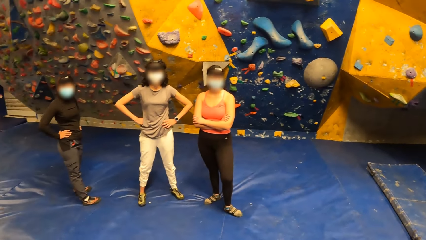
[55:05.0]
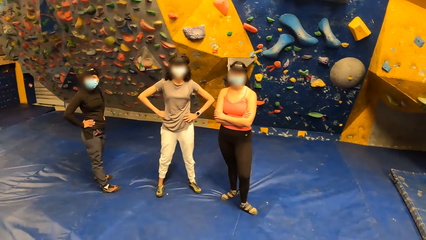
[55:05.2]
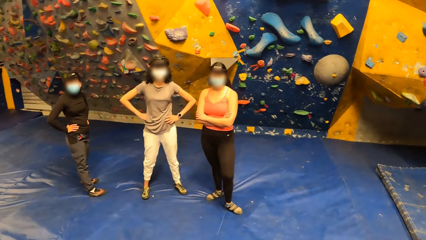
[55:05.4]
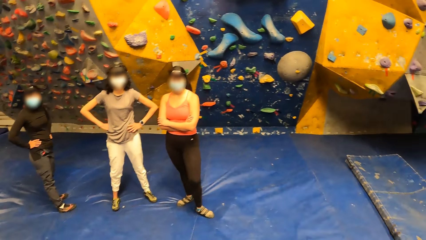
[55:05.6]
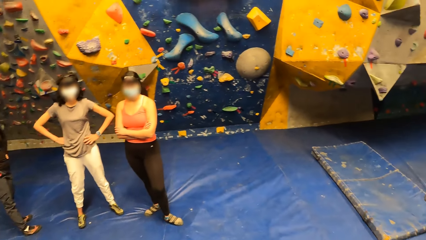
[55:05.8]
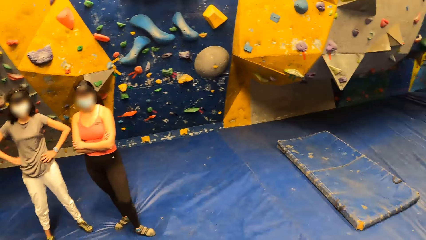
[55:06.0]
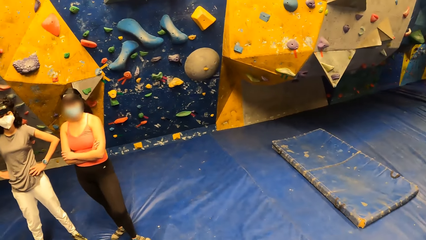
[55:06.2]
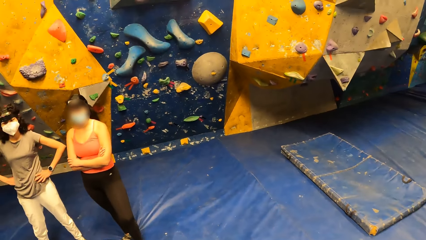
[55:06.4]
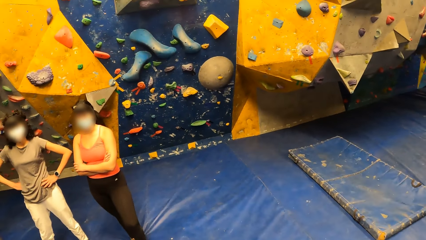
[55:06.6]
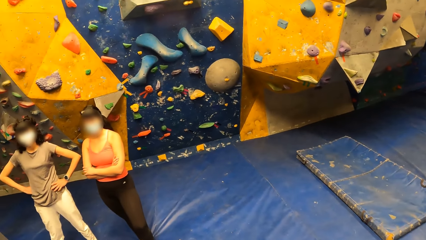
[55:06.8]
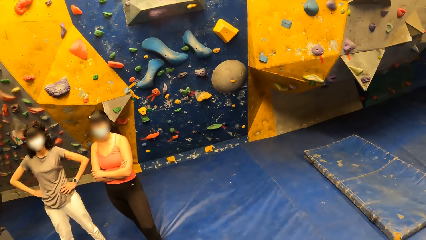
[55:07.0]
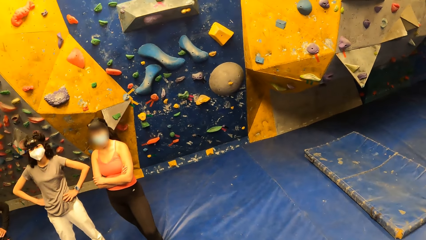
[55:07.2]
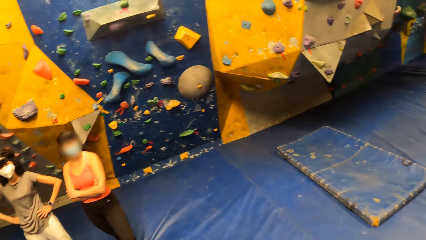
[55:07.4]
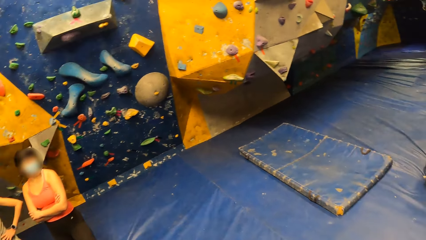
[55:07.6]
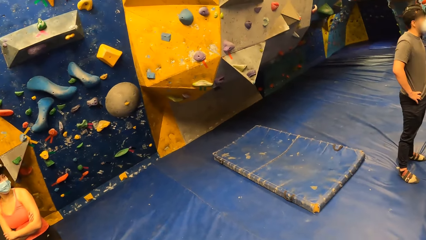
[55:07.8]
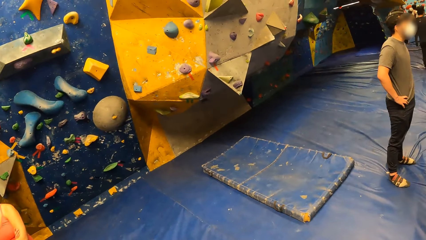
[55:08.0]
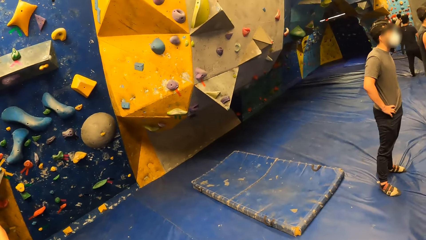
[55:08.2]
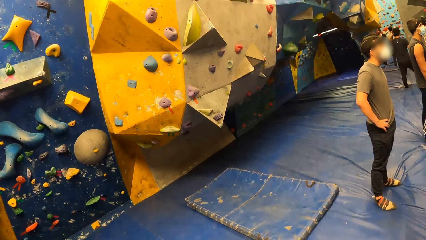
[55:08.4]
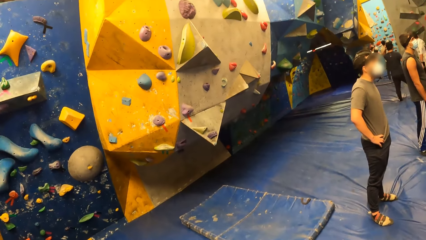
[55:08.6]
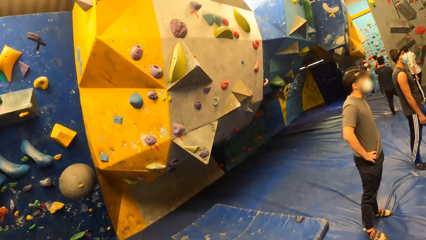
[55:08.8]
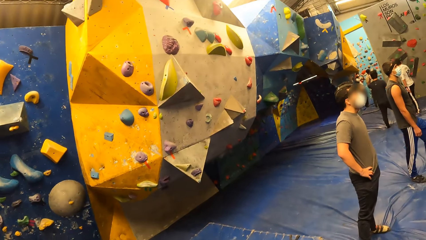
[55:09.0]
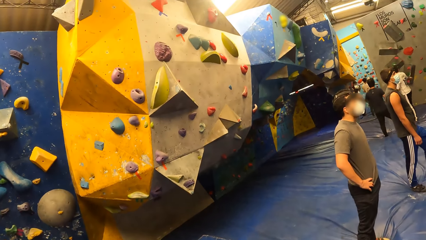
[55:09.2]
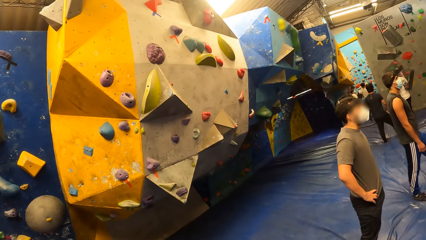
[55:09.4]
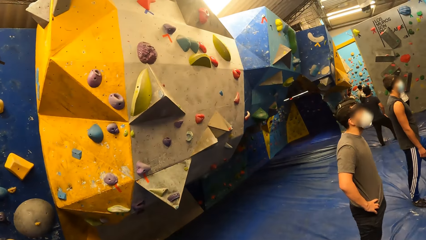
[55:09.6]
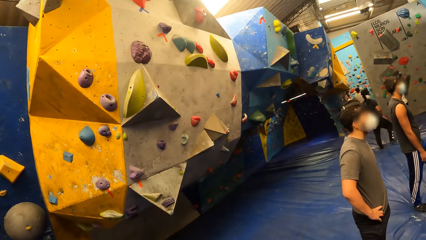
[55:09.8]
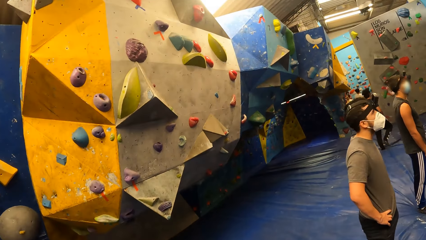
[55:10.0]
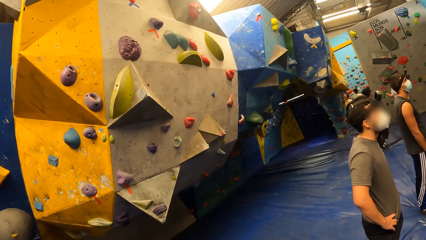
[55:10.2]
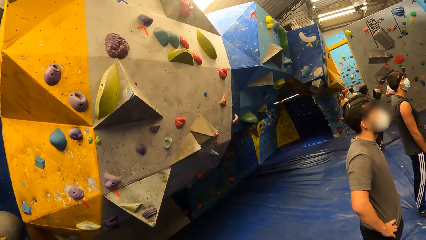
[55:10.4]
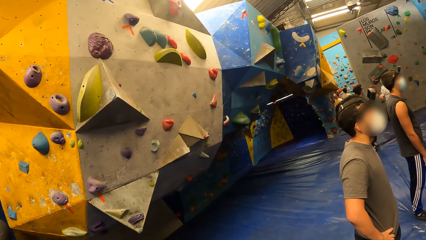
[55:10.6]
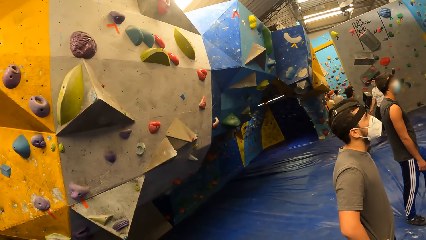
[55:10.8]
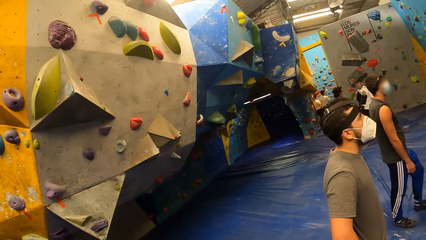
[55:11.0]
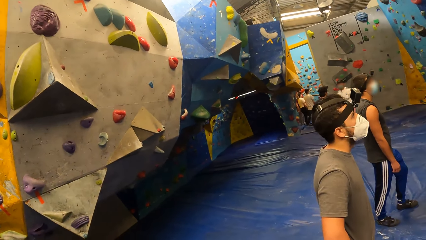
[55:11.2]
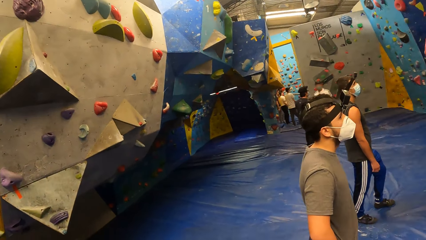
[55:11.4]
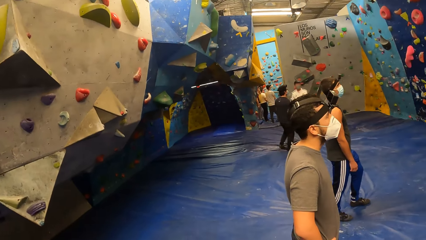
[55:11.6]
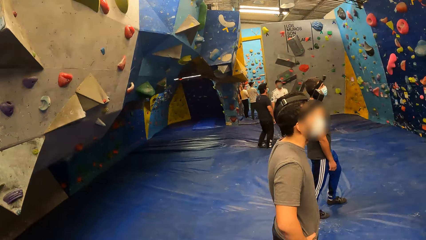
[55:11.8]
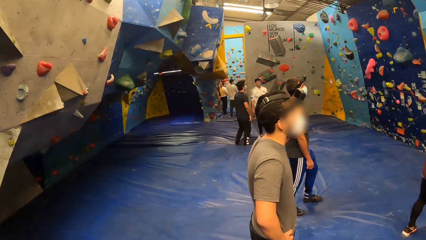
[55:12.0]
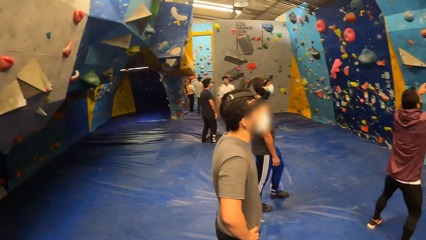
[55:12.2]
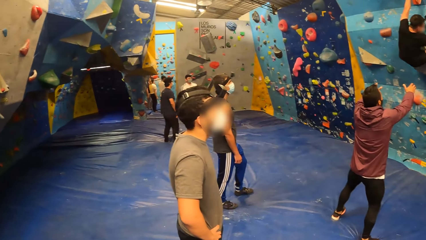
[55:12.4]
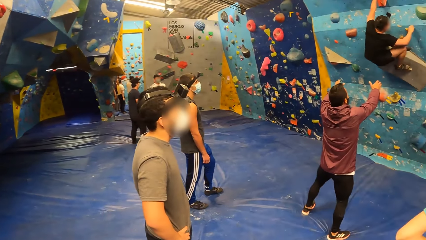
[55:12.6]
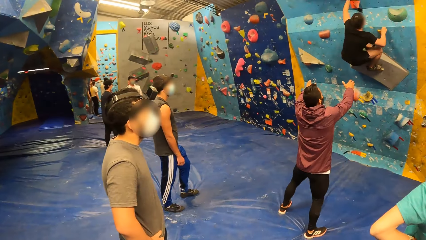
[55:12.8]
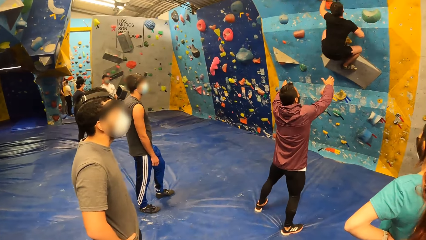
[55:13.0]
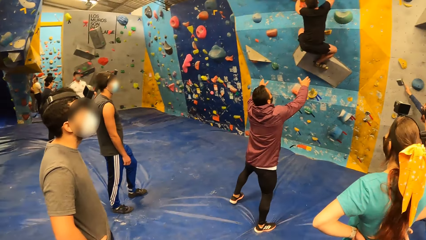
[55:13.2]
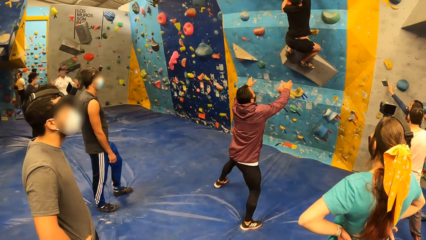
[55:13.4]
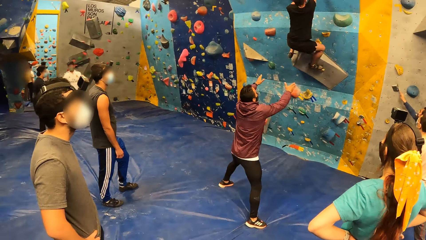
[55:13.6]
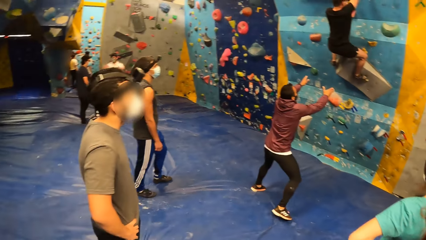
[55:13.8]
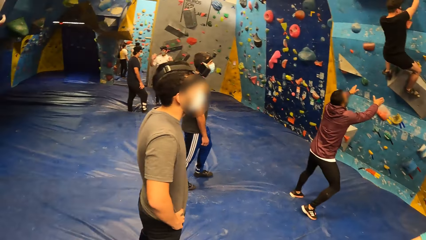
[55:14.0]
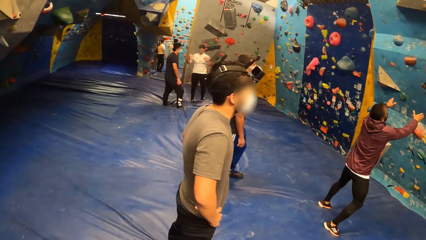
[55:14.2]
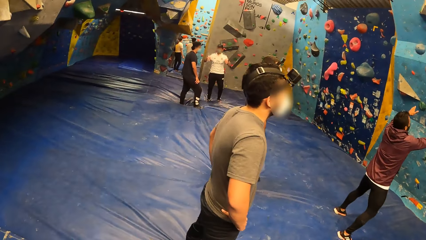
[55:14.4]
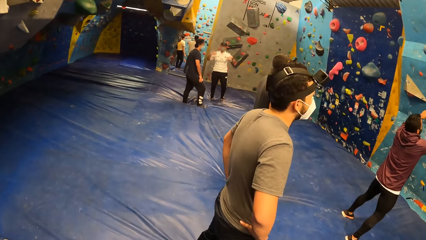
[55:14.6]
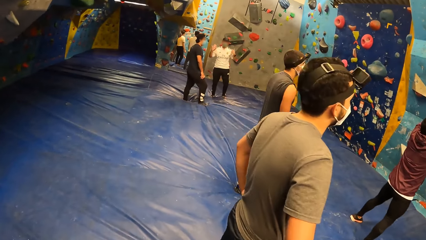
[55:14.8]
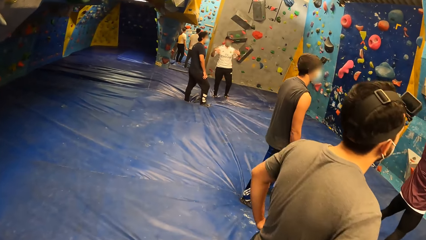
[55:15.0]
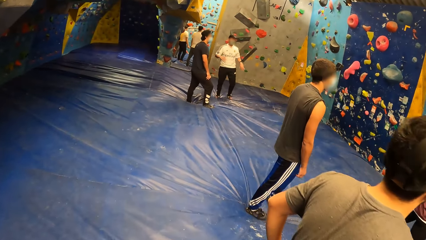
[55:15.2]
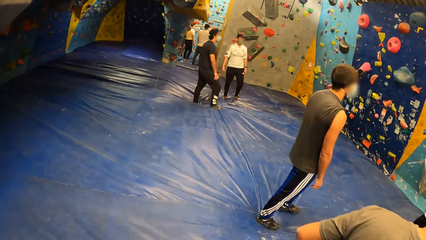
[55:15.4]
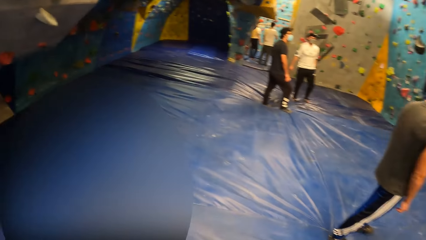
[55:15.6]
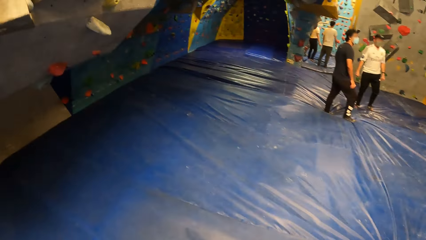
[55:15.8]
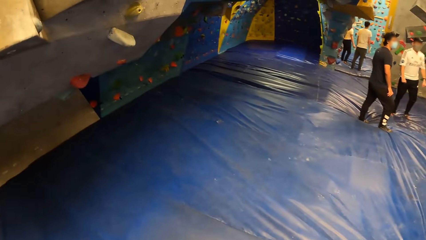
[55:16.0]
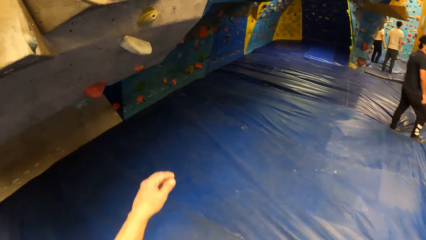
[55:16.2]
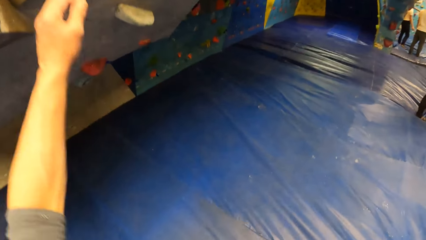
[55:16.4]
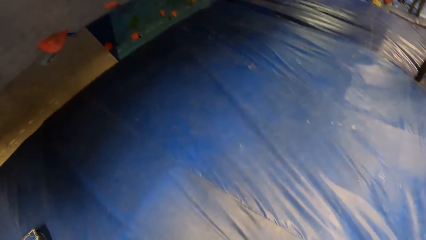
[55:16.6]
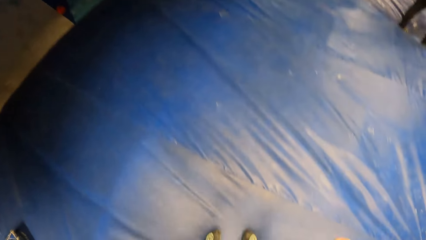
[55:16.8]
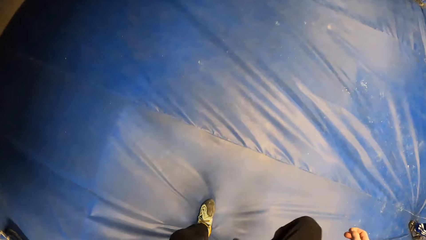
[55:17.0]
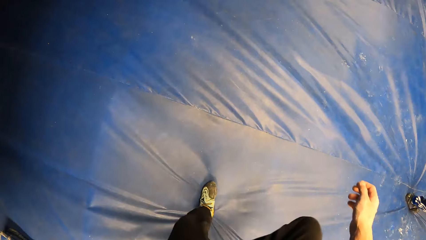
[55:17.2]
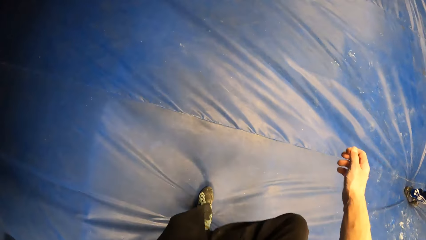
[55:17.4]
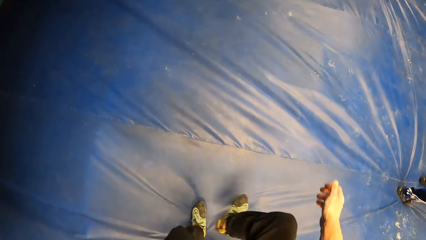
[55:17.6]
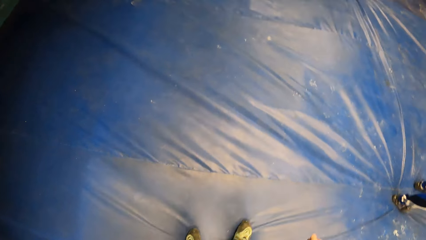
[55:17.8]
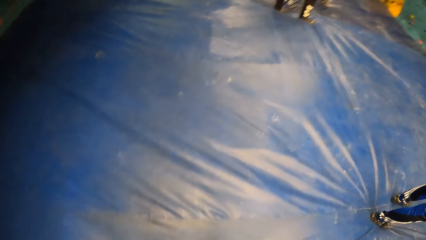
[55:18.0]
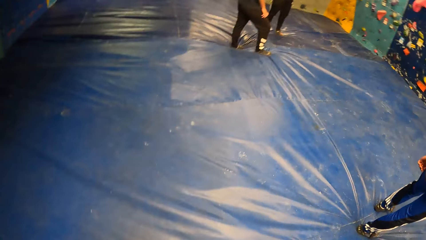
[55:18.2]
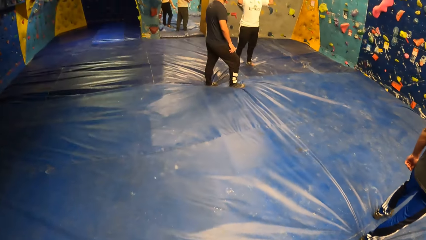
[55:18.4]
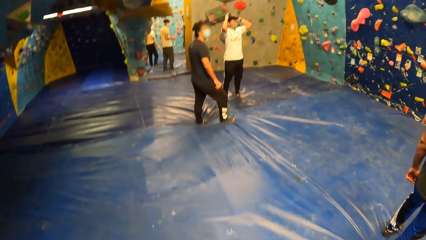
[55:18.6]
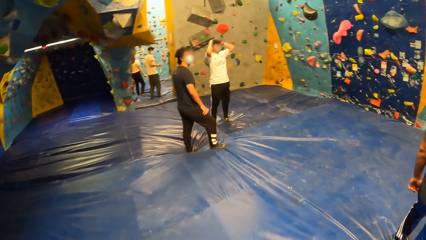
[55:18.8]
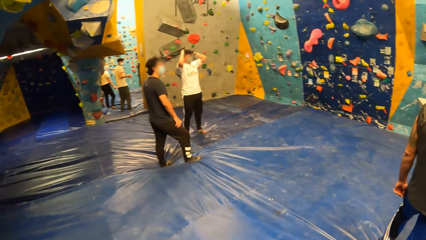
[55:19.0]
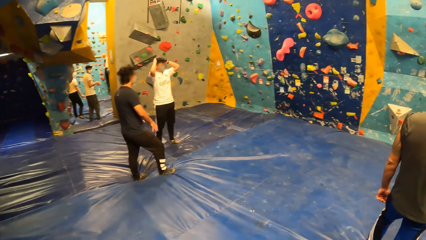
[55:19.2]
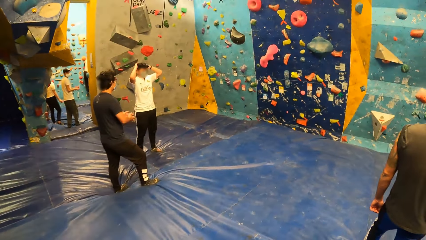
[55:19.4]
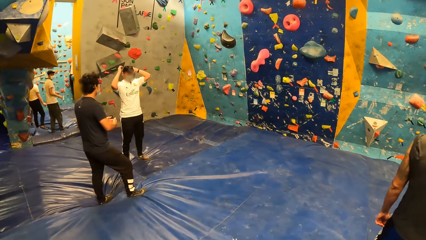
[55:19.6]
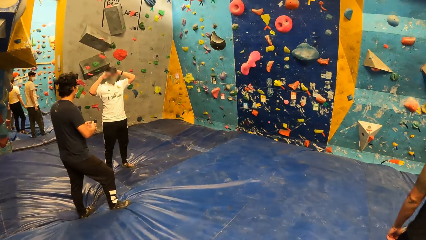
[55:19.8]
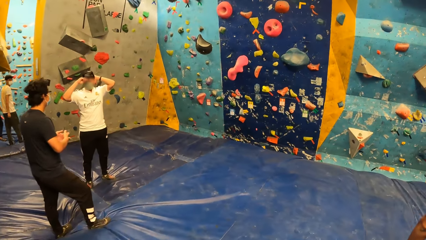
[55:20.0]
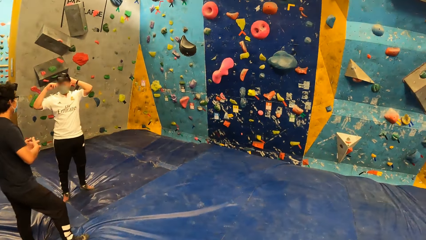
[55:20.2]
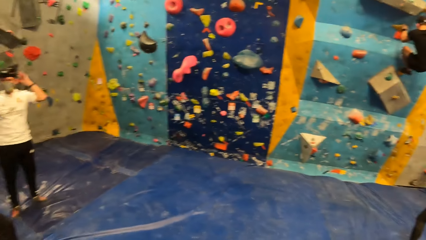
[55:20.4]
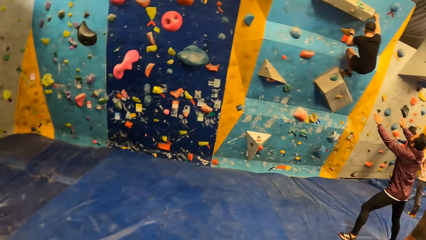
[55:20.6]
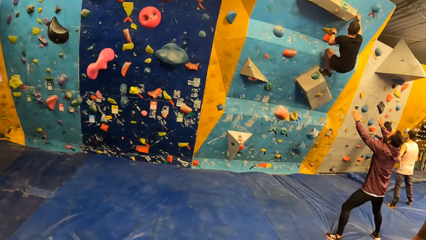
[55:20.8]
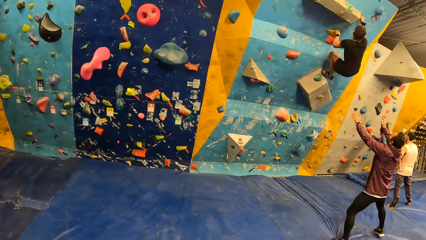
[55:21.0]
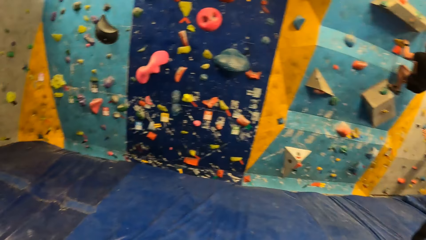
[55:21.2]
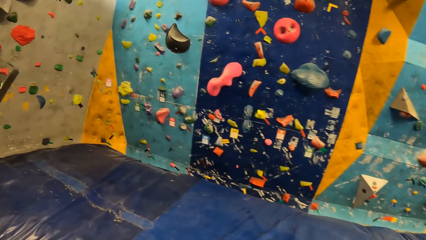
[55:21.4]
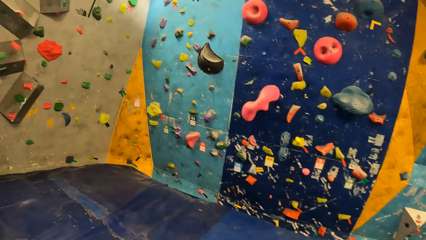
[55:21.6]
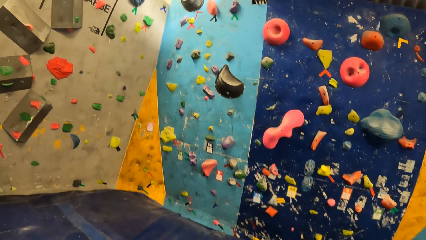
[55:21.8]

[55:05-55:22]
The camera wearer walks towards a wall.
